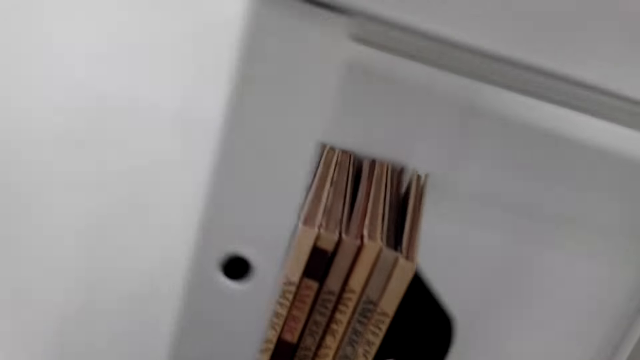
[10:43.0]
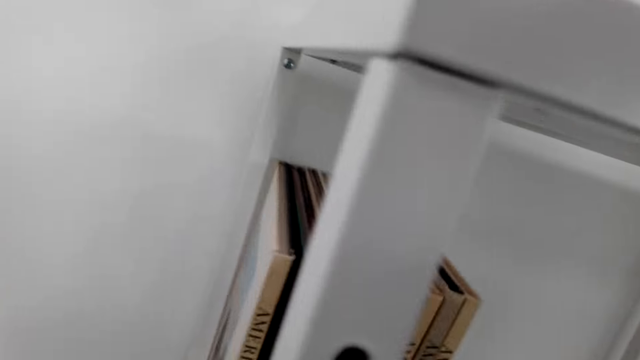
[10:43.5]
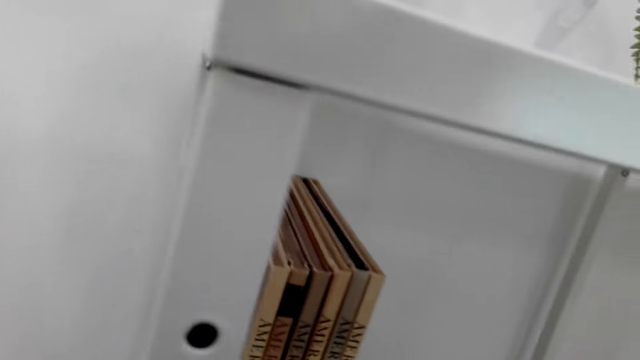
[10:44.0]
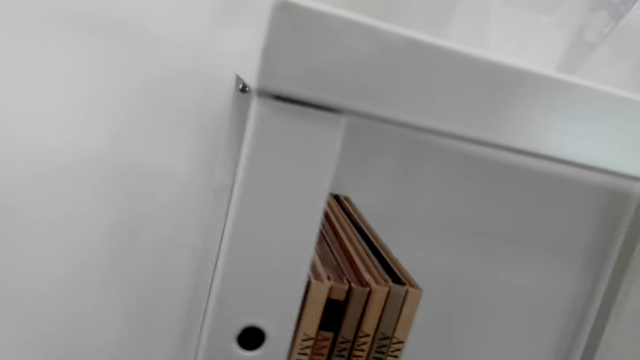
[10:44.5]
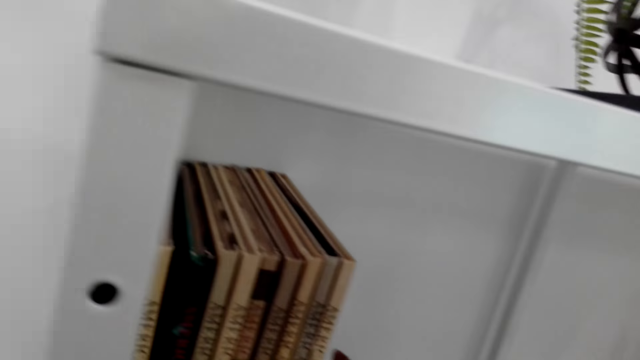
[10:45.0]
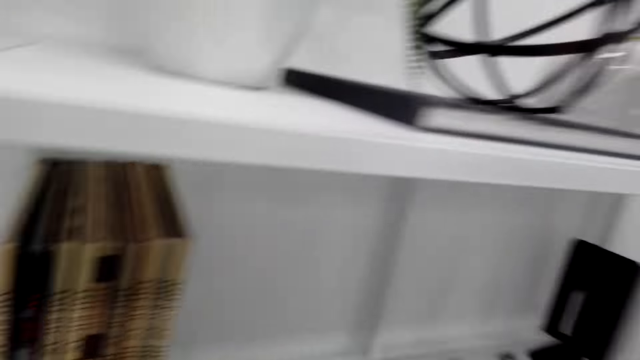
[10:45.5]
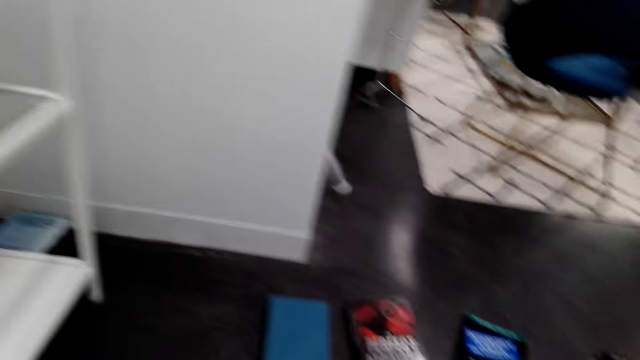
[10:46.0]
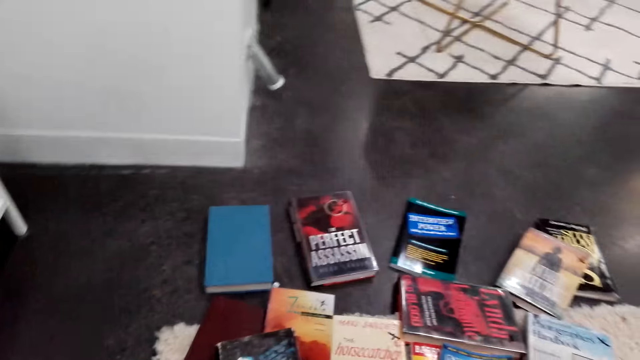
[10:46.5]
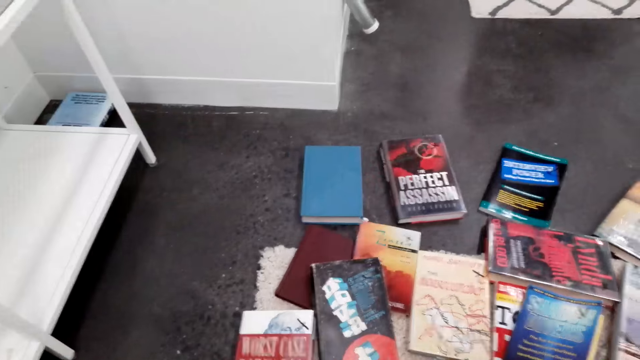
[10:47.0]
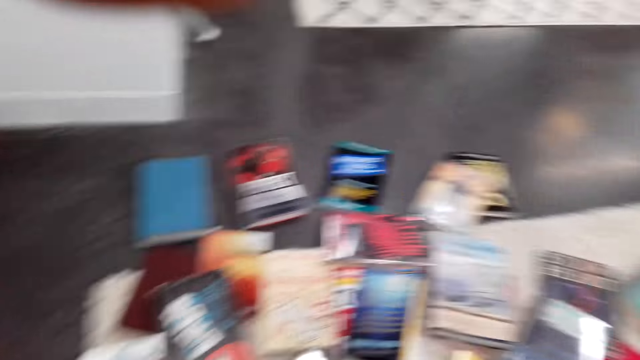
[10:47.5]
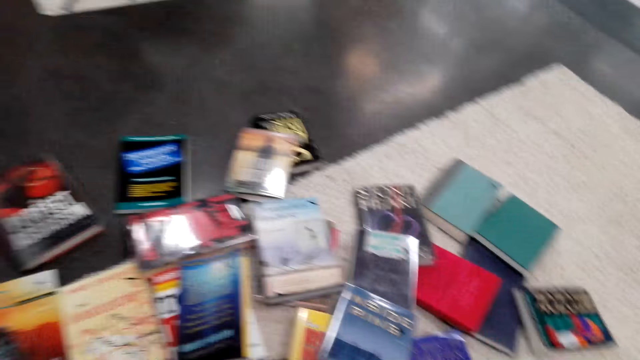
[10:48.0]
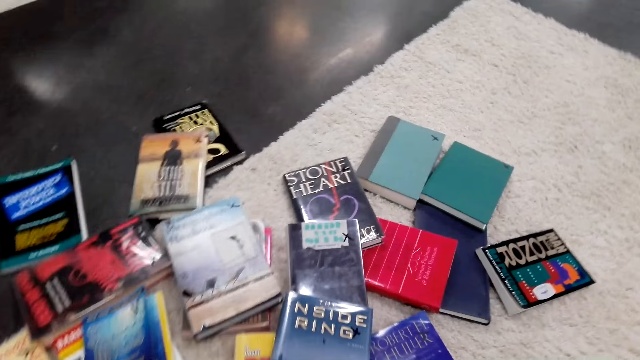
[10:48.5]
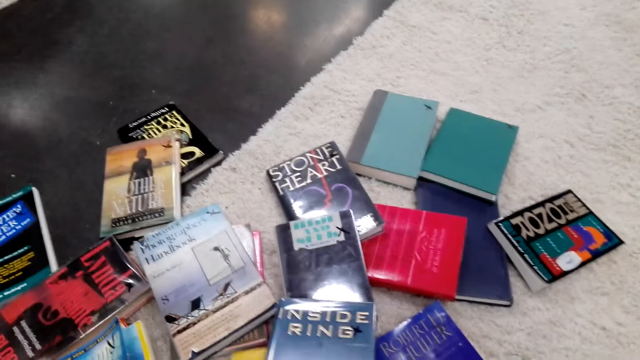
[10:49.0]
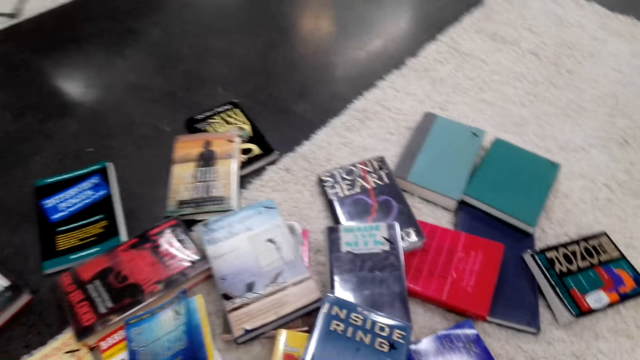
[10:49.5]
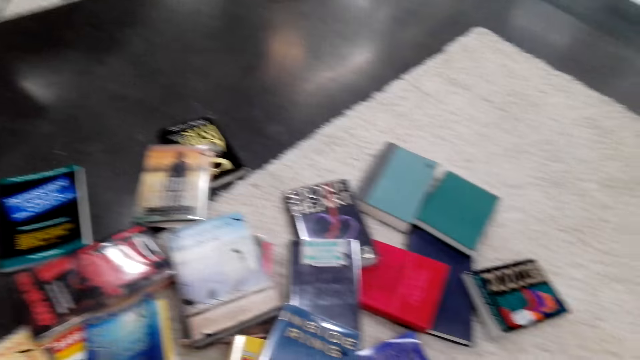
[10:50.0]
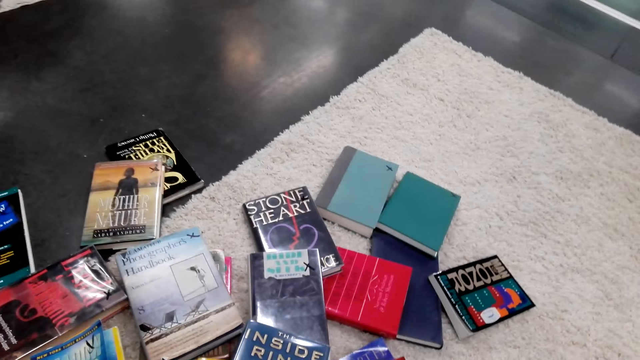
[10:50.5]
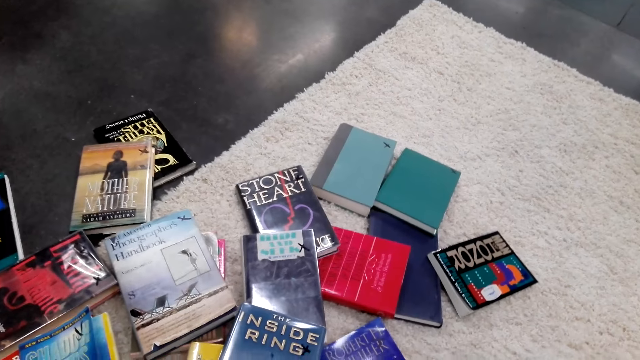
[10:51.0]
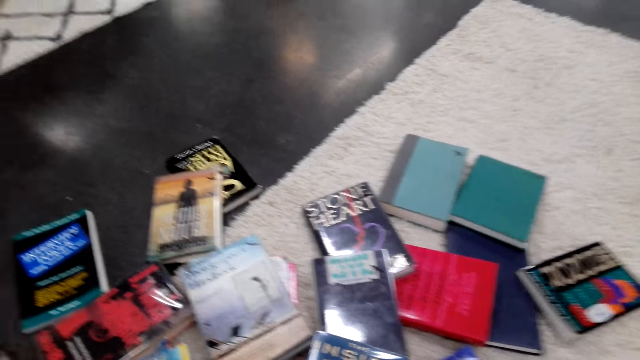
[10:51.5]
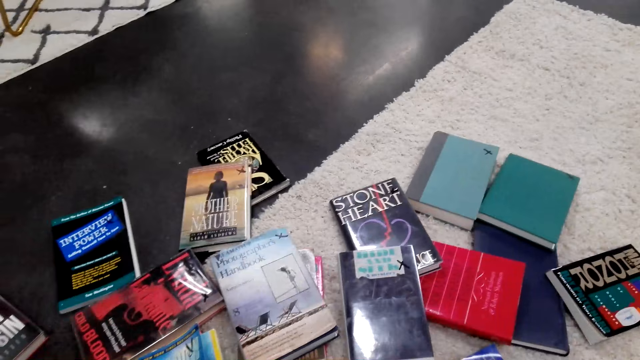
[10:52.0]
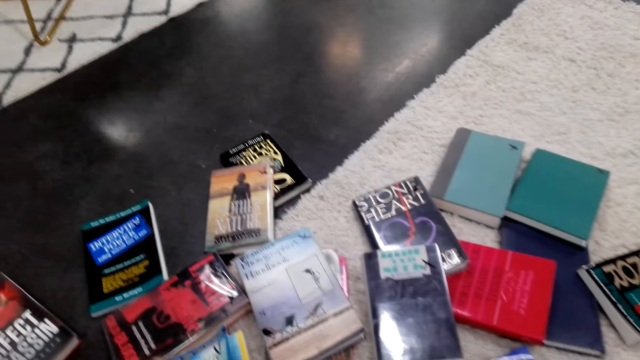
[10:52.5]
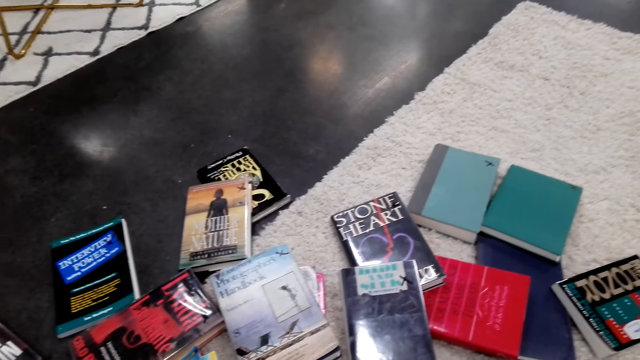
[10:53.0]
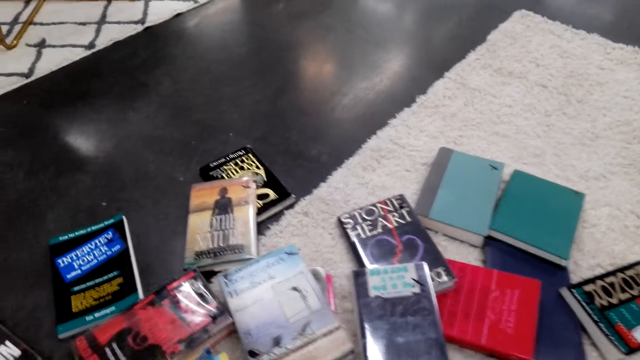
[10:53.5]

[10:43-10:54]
The camera wearer places a book holder on the bookshelf. They move the book holder. They adjust the camera. They lift a hand up. They look at books on the floor. They lift the books up and touch the camera.

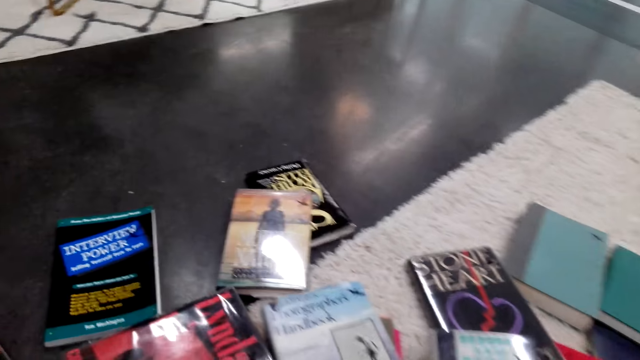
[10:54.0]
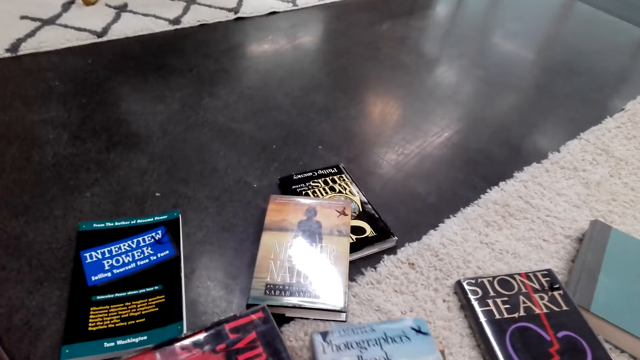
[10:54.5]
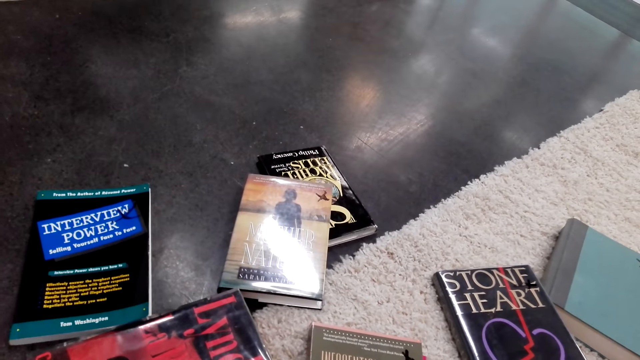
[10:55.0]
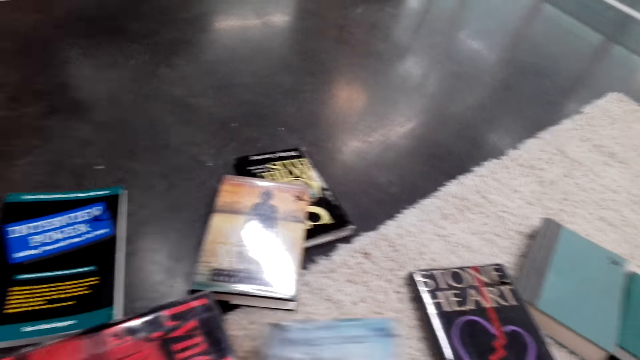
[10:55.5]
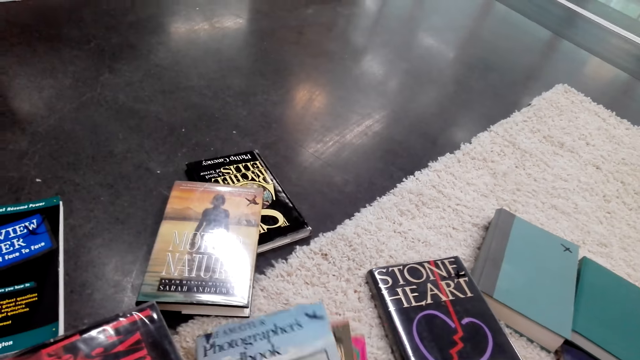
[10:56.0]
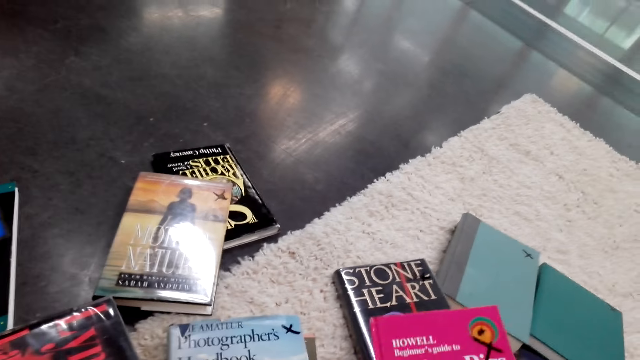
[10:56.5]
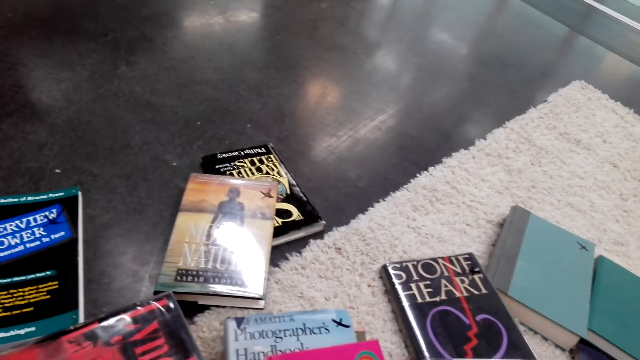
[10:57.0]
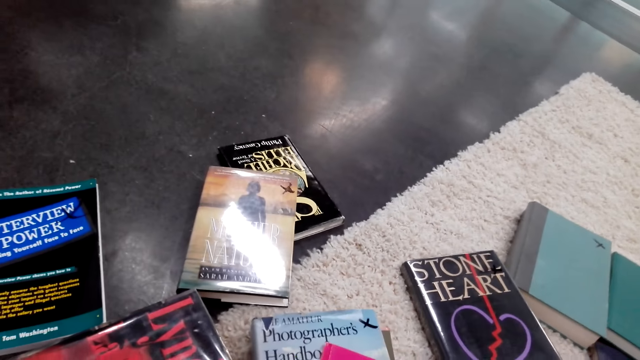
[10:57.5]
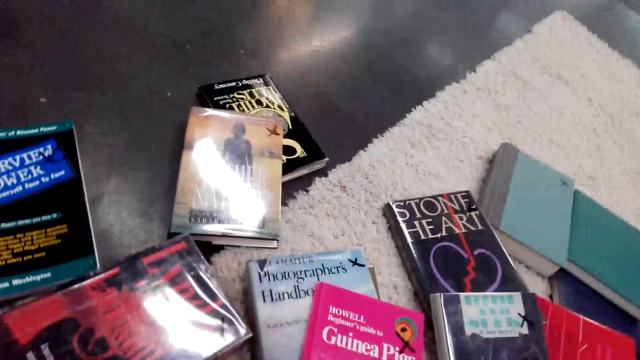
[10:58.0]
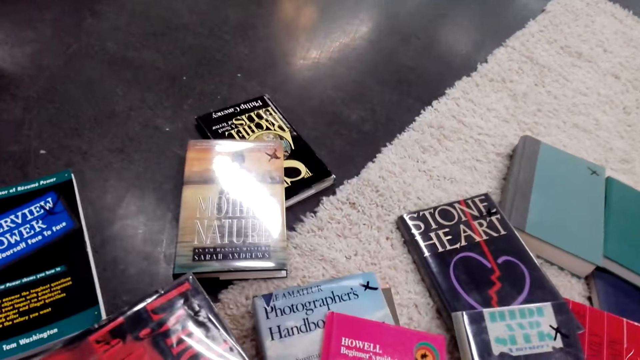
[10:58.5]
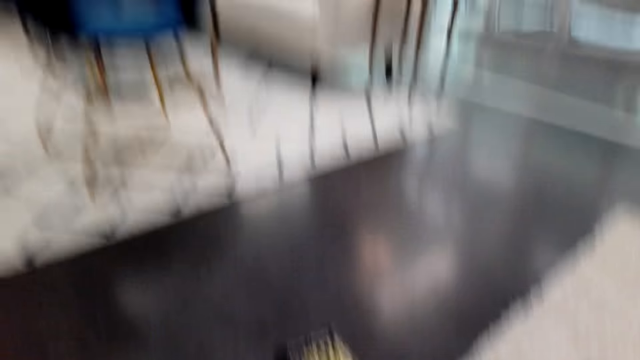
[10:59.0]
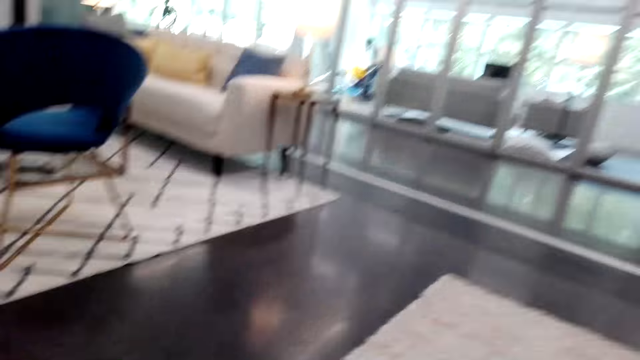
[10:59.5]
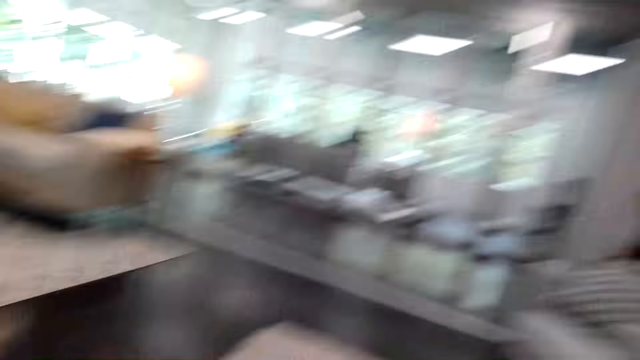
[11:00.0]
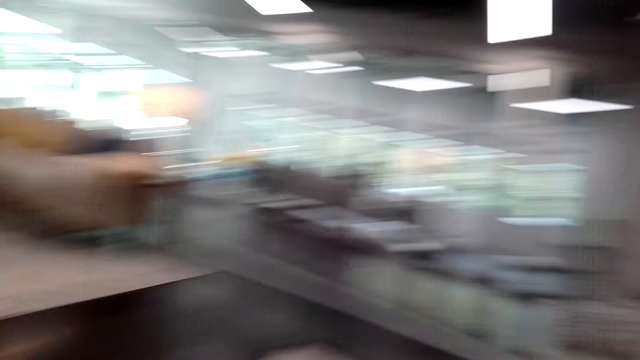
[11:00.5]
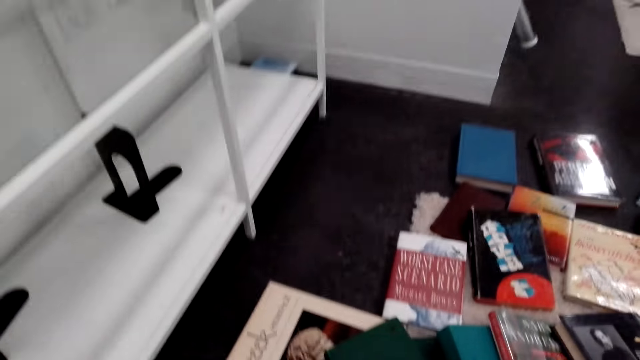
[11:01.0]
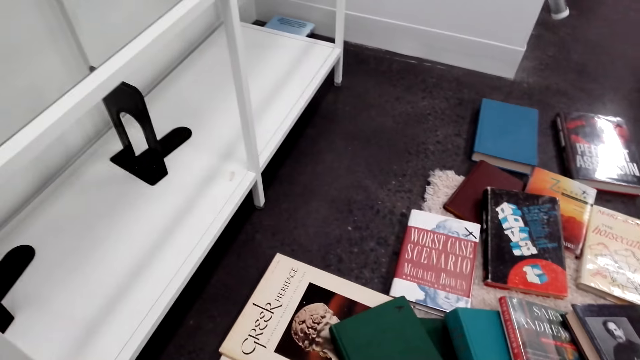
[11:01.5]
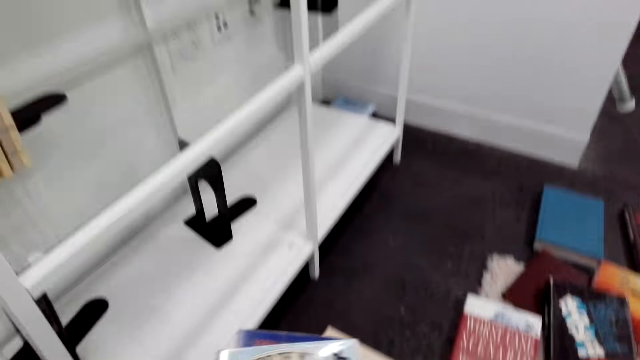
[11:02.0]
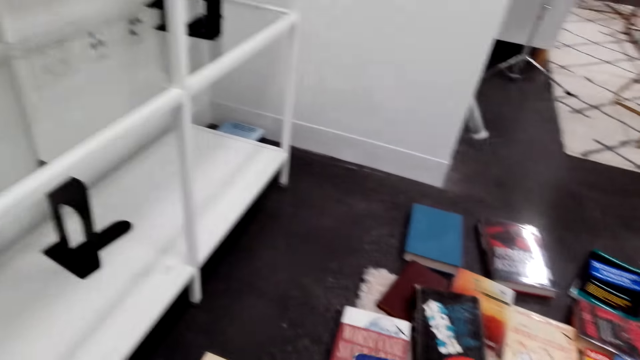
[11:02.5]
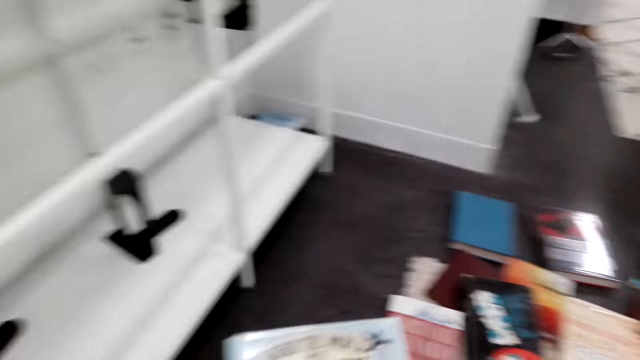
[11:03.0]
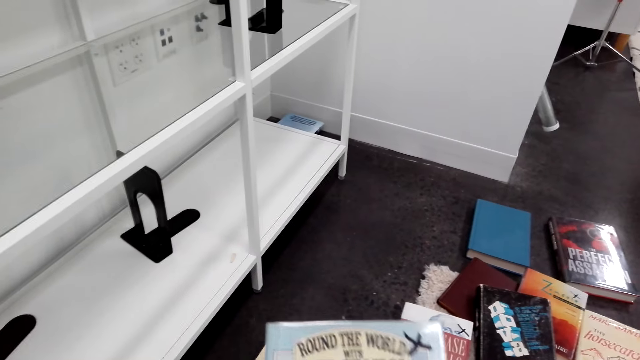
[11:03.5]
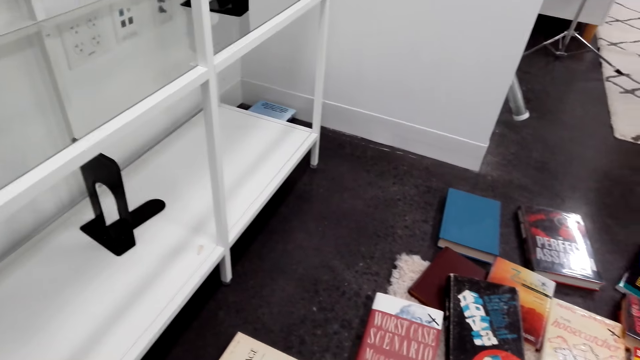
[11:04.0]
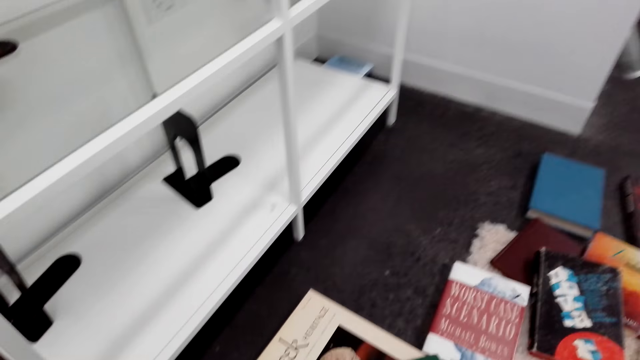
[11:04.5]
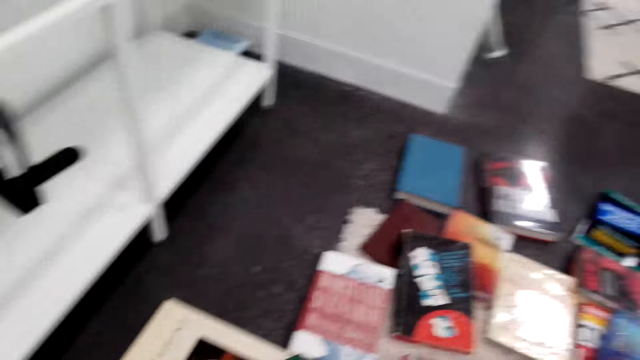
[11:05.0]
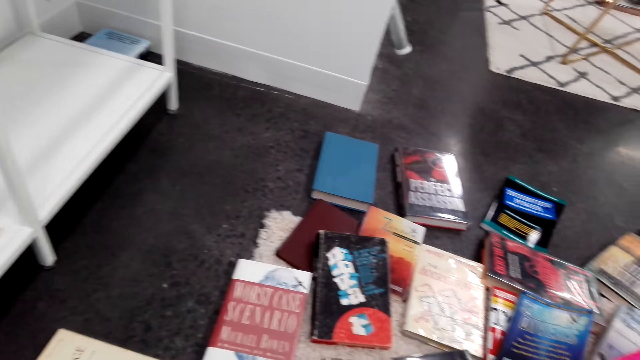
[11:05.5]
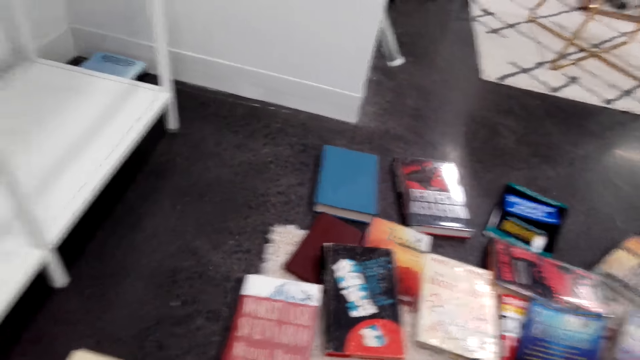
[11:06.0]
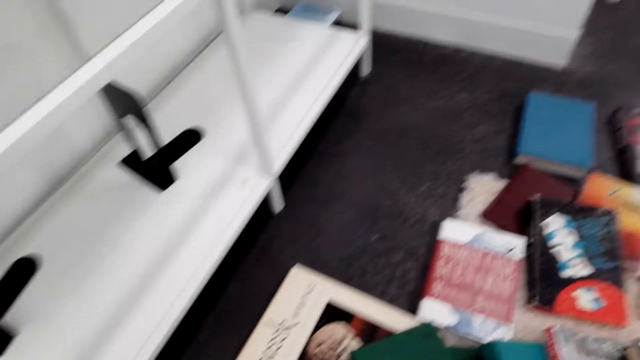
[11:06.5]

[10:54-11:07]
The camera wearer arranges the books. They take a book and put the book on top of other books. They look around. They arrange the books. They hold a book and put the book down. They look at books on the floor.
